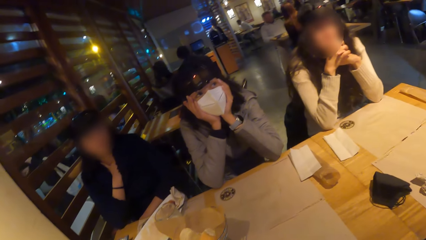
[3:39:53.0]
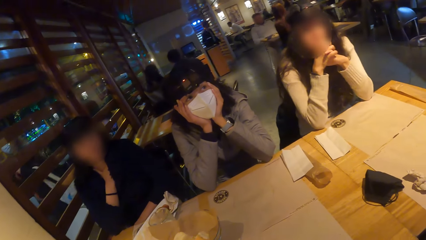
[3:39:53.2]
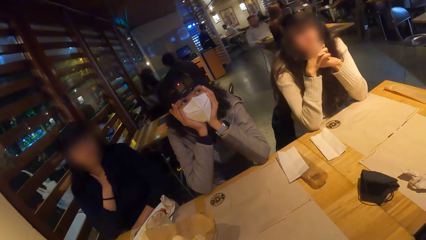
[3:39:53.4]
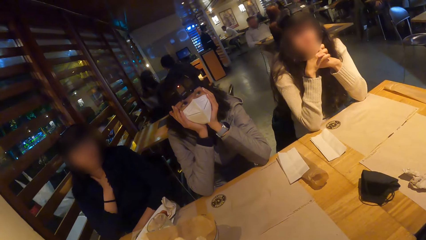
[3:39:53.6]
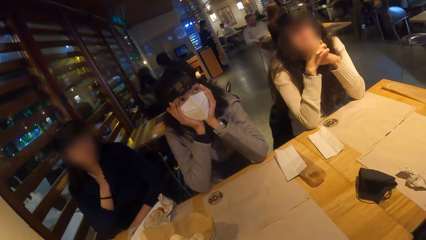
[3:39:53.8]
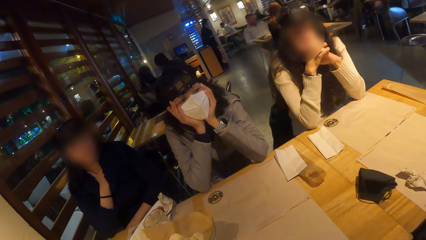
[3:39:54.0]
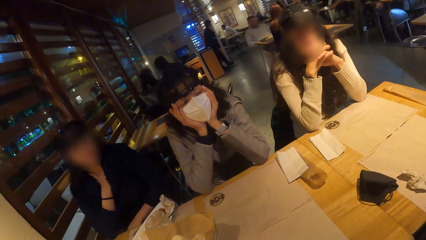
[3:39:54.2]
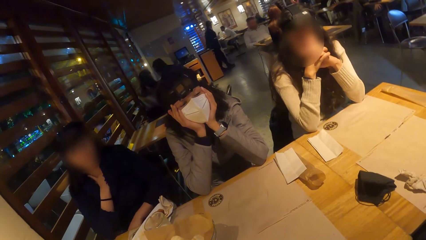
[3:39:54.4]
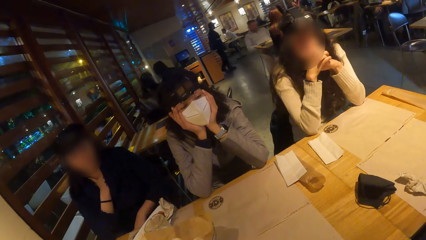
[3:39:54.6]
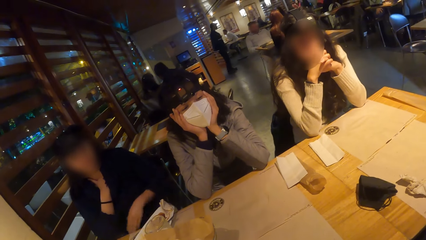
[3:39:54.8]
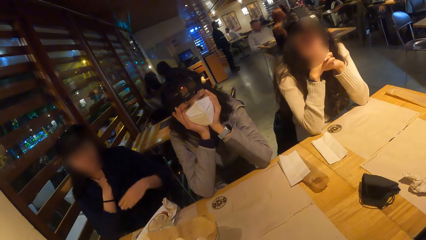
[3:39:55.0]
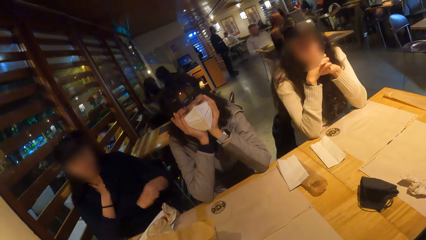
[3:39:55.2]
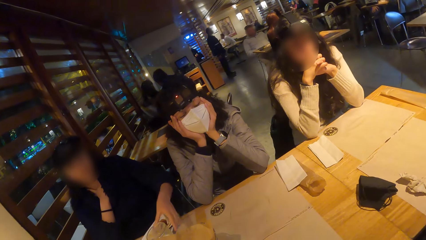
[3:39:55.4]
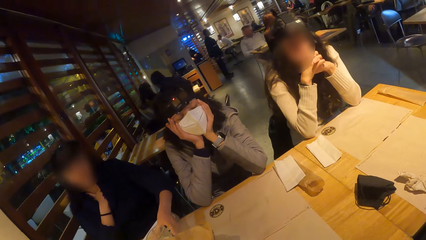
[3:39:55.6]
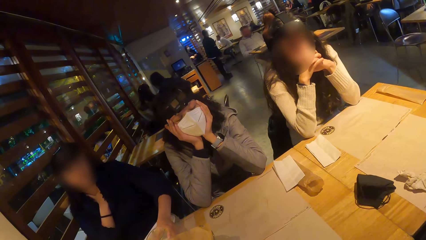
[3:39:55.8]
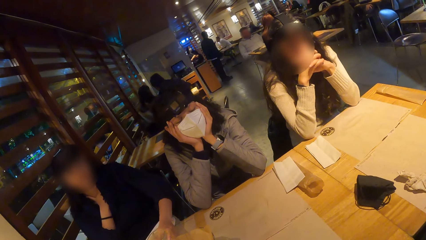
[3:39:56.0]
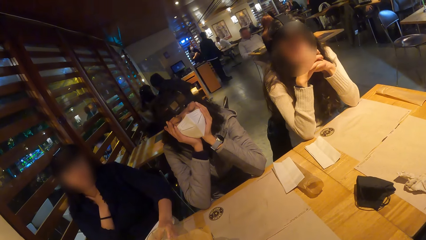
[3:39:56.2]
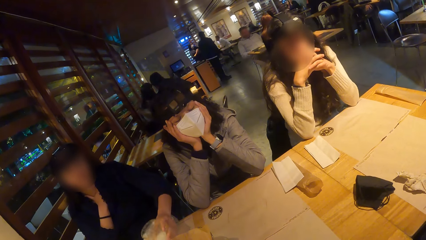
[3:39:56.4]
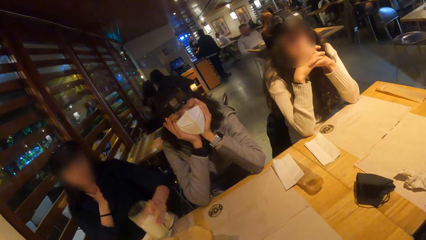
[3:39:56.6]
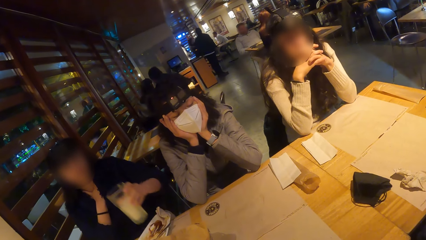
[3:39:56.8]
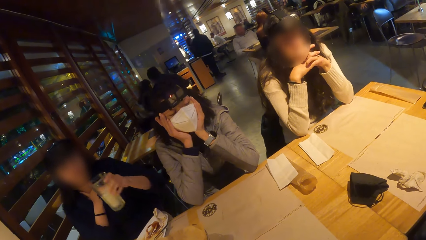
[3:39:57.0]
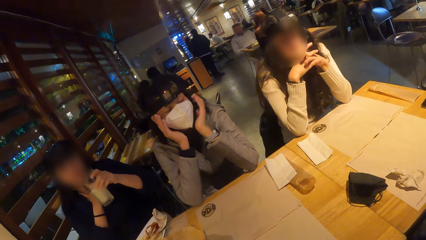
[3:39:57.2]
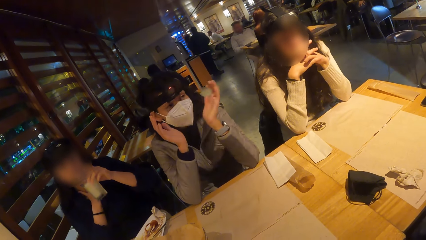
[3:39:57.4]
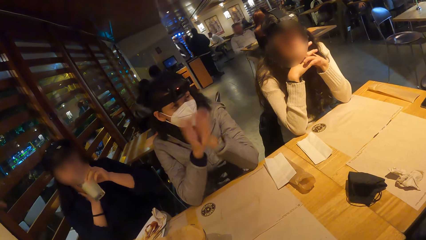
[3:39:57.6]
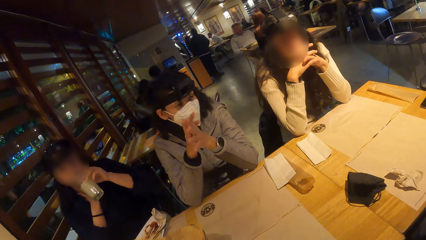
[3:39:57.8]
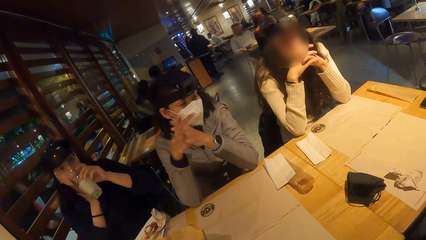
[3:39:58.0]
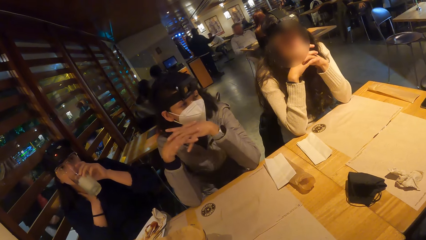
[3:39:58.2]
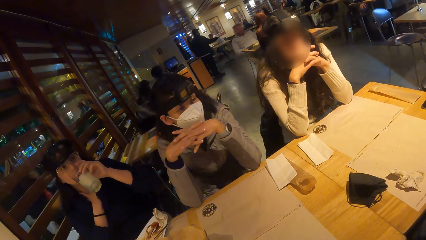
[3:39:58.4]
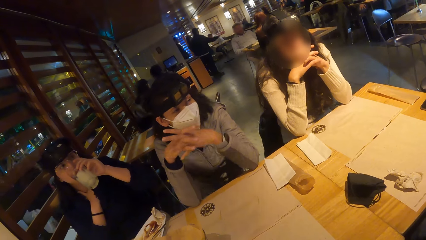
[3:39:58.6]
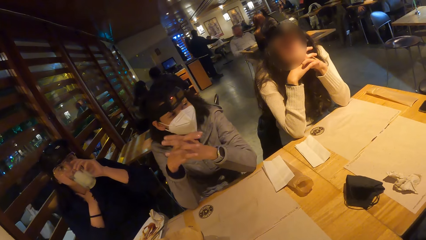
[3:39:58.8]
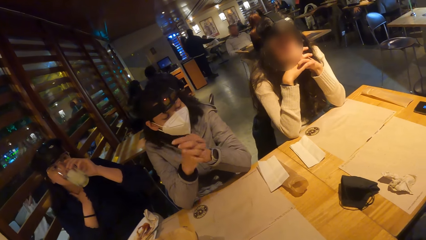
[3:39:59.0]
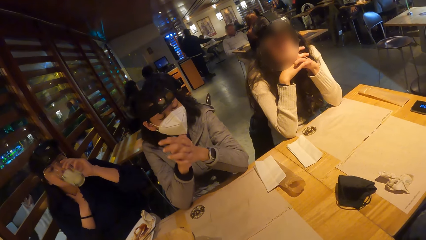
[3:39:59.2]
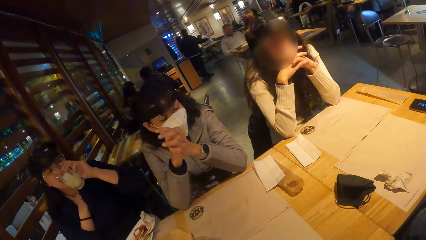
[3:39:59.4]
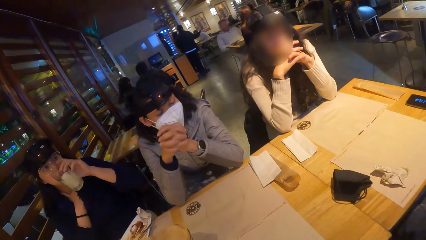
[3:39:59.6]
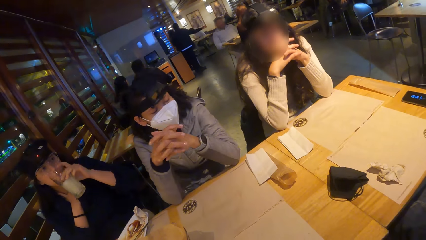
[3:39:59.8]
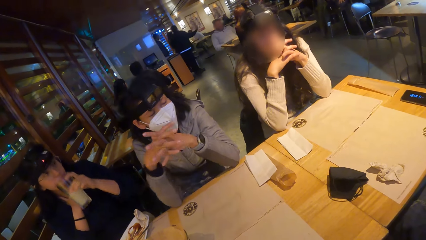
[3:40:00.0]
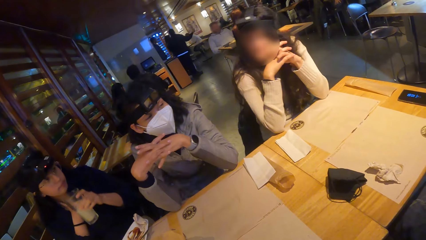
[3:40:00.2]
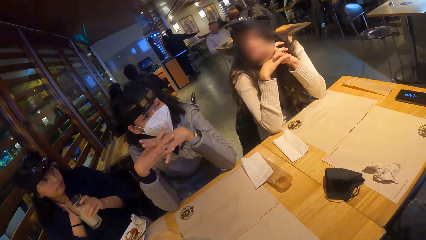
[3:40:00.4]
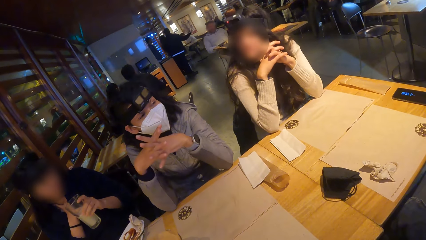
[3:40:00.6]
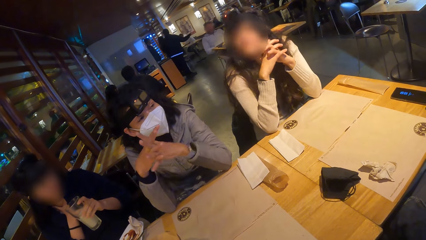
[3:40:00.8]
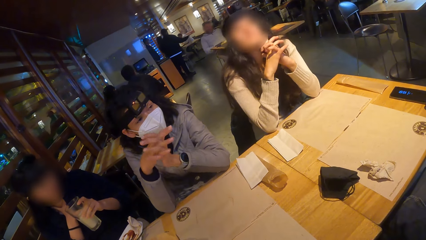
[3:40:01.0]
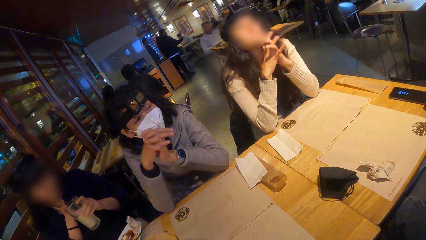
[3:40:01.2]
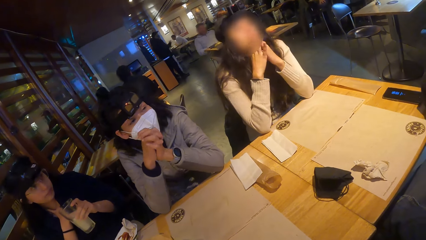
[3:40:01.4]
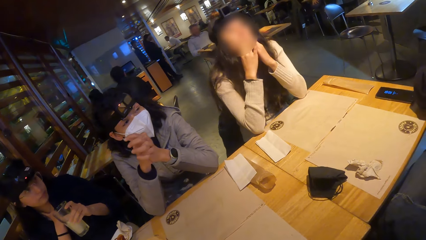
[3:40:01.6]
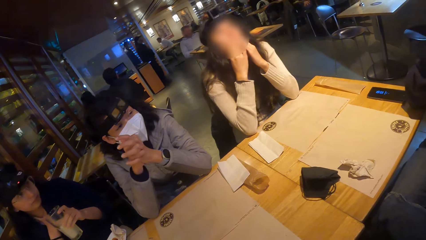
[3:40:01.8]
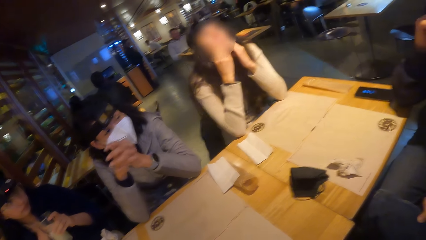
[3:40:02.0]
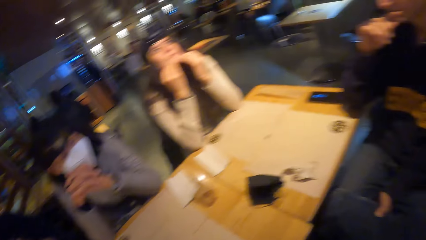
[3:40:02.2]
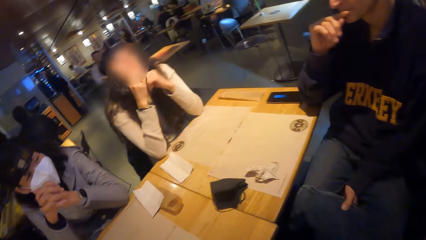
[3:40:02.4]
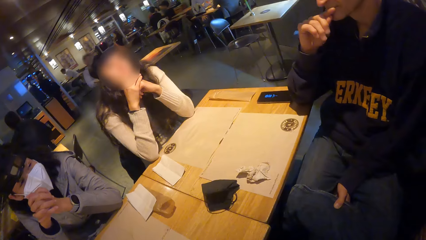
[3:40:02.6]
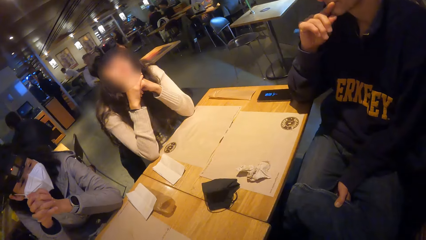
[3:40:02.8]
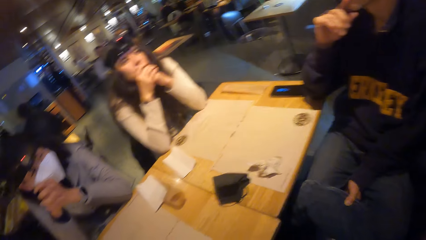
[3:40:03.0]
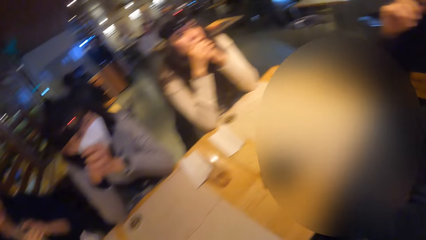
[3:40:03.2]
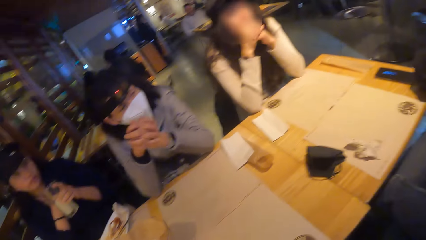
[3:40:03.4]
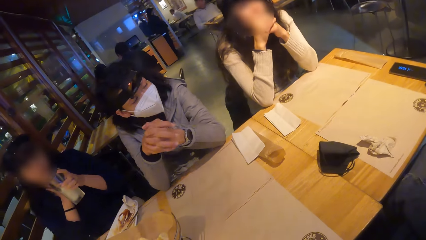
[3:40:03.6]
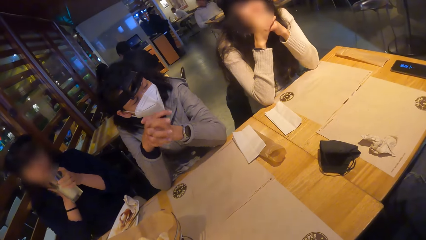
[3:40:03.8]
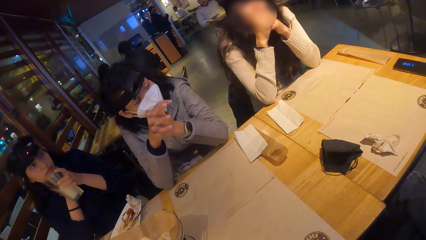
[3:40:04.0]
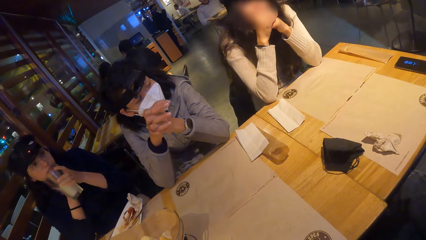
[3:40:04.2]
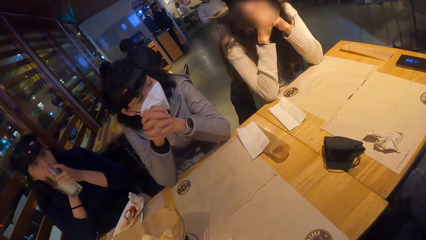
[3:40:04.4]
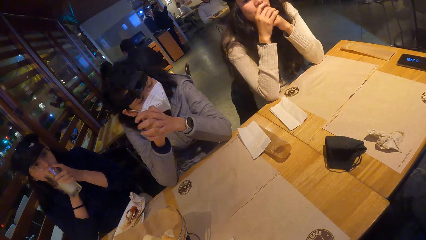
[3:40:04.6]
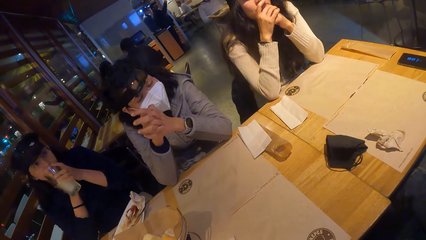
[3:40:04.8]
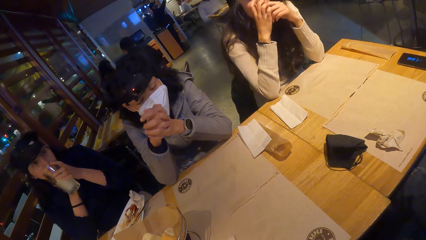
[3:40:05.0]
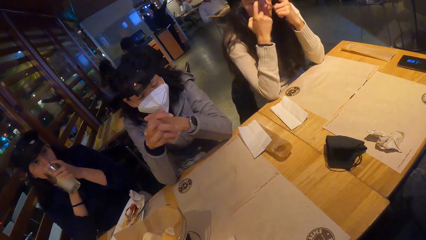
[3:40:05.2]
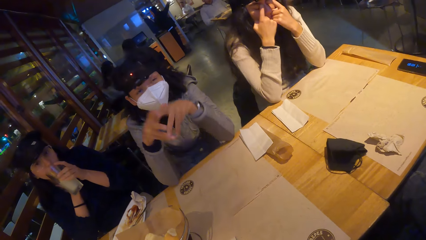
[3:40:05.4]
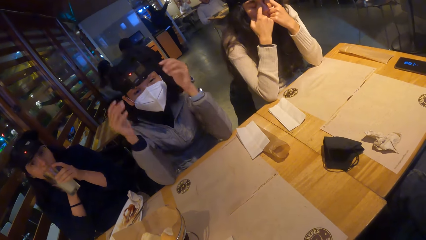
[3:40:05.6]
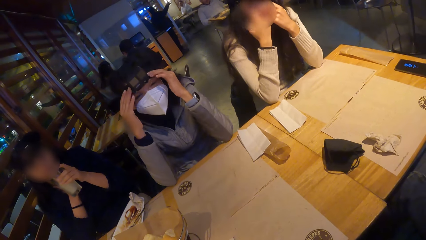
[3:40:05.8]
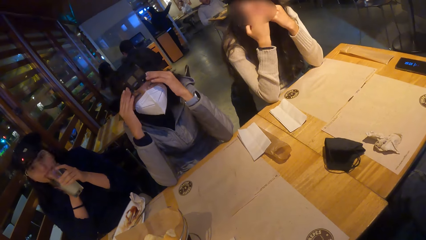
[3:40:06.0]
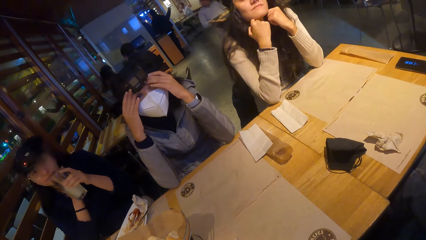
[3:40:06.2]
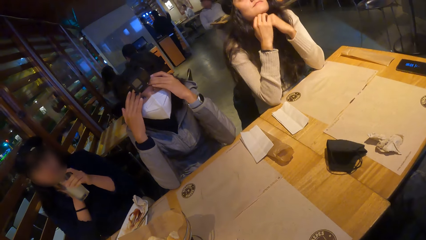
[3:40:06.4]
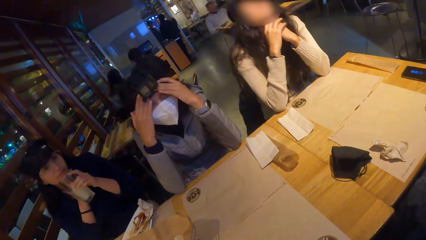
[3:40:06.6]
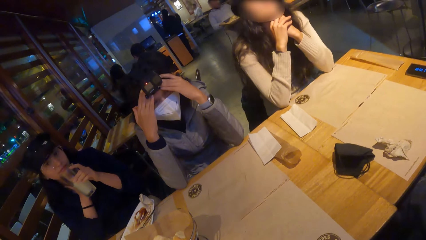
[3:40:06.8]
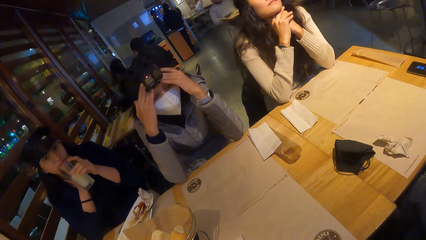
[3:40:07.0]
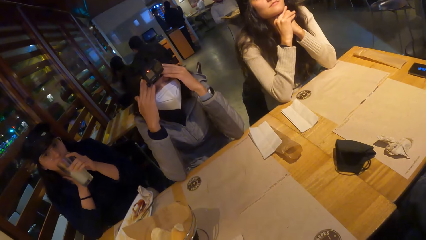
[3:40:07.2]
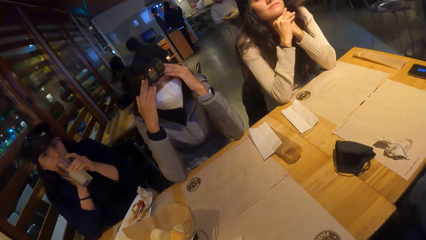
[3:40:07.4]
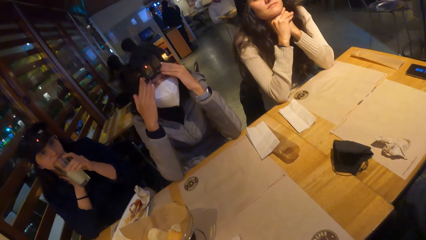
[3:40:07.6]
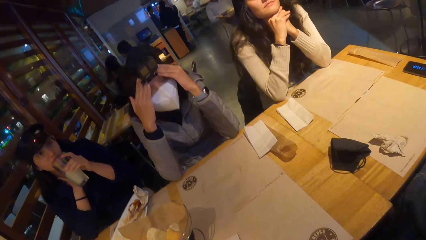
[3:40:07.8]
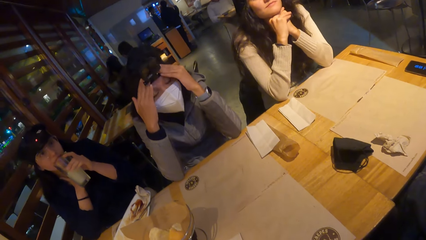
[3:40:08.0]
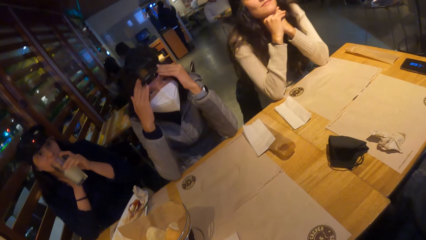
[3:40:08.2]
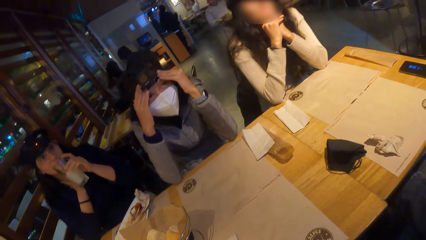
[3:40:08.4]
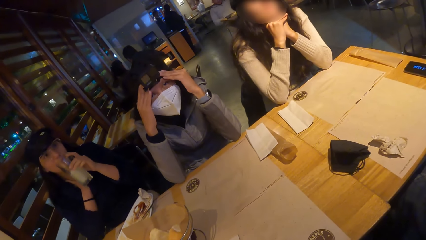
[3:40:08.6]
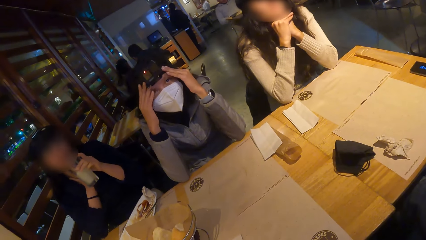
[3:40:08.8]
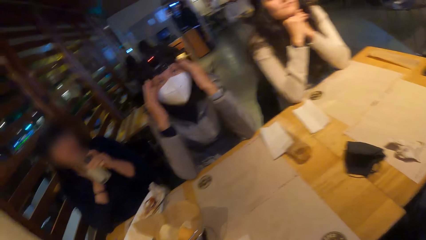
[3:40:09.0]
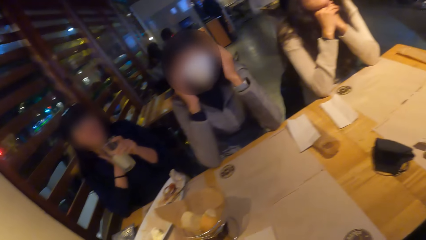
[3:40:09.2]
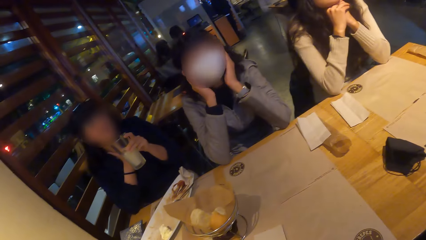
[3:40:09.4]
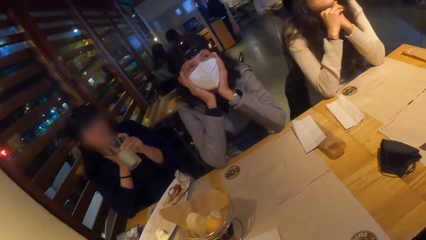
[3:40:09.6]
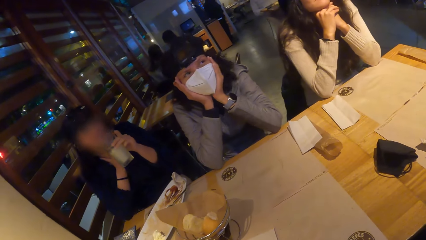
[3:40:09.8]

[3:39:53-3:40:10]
A woman picks up the glass cup of juice from the table with her left hand. She drinks from the glass cup in her left hand. Another woman claps her hands. The first woman shakes the glass cup in her left hand. The other woman moves her hand. She adjusts her camera with her hands. She touches the camera.
